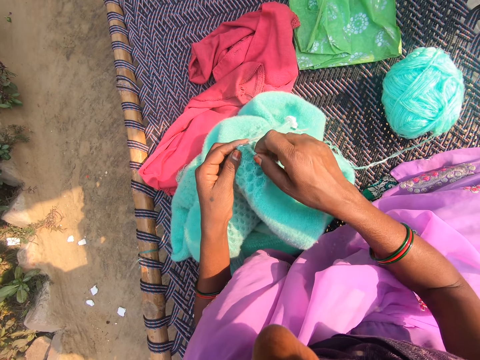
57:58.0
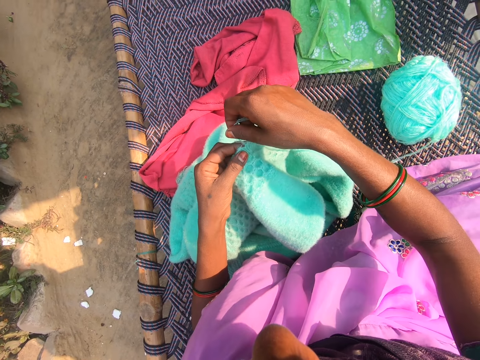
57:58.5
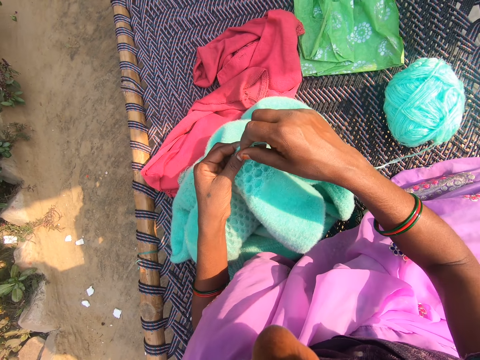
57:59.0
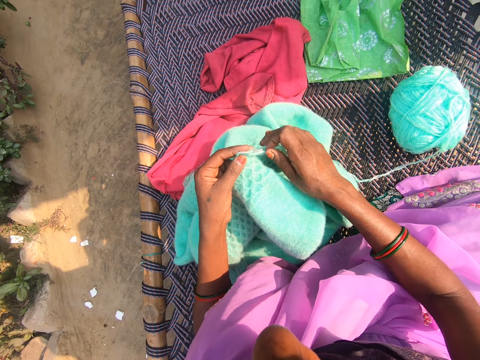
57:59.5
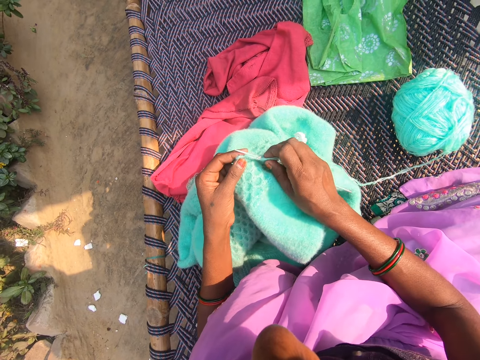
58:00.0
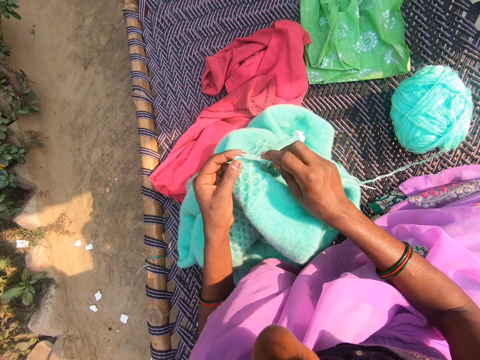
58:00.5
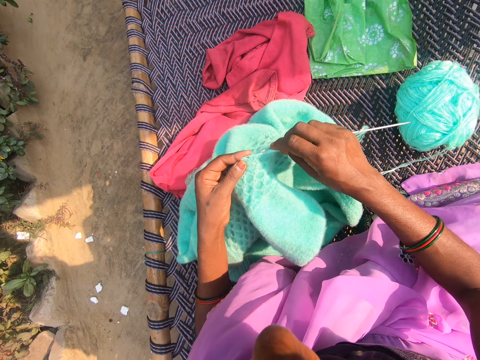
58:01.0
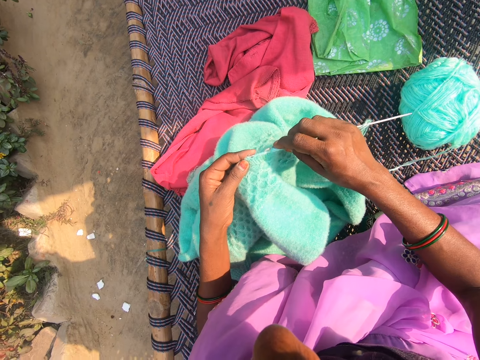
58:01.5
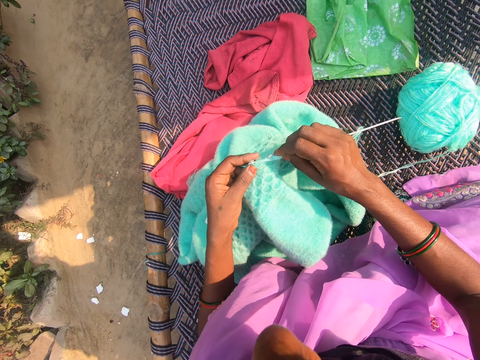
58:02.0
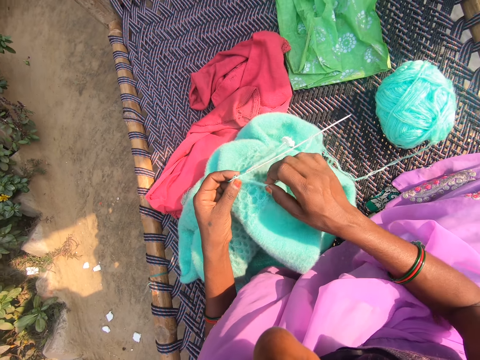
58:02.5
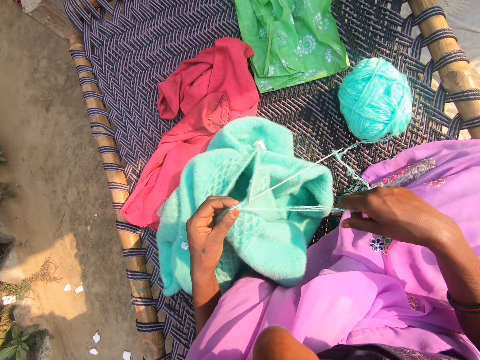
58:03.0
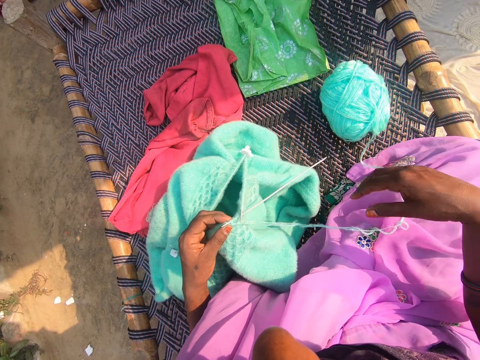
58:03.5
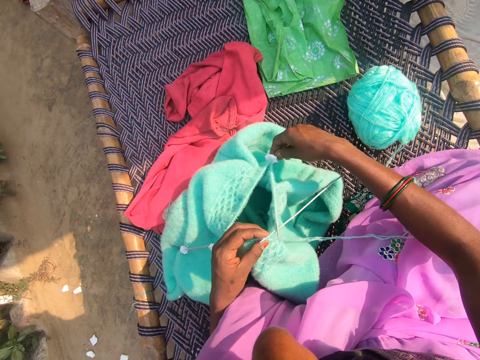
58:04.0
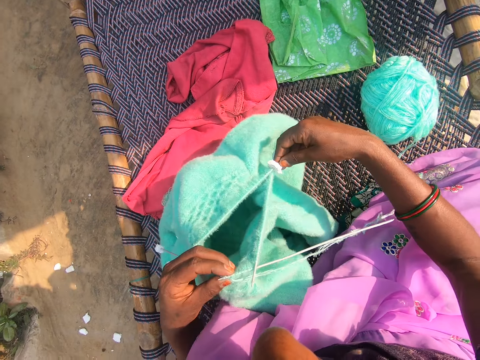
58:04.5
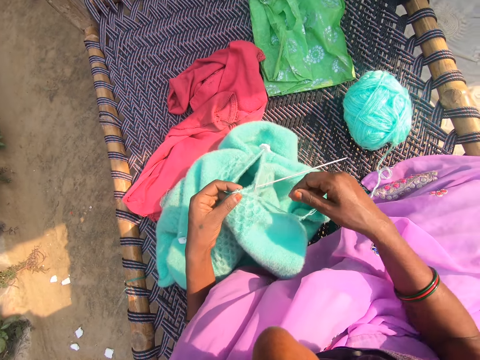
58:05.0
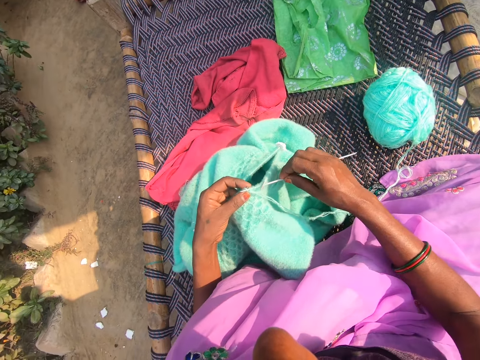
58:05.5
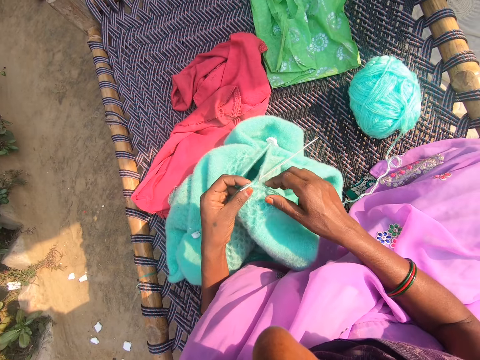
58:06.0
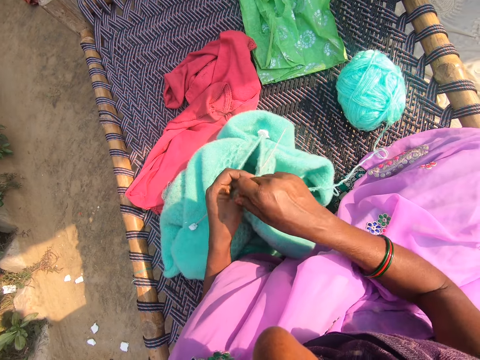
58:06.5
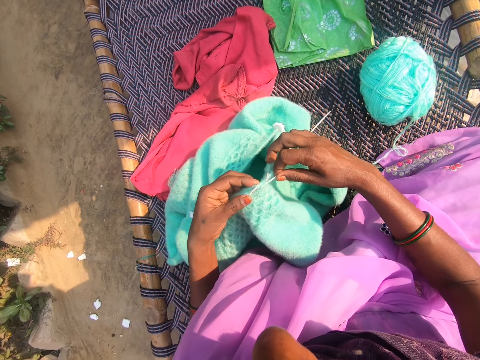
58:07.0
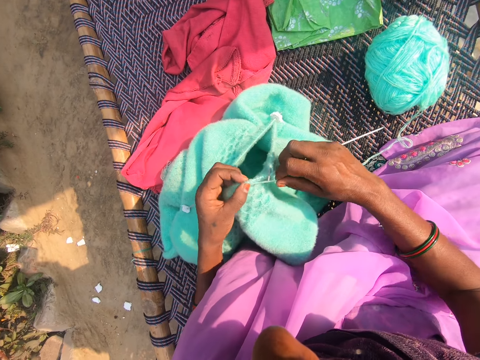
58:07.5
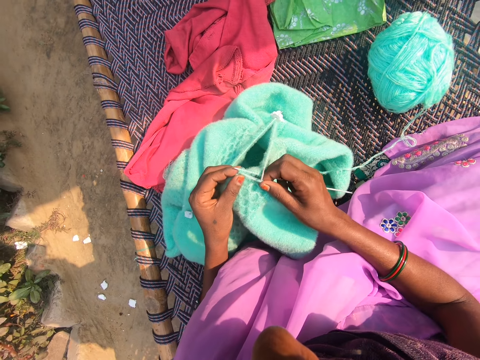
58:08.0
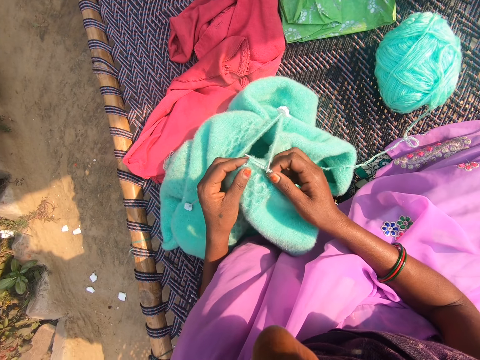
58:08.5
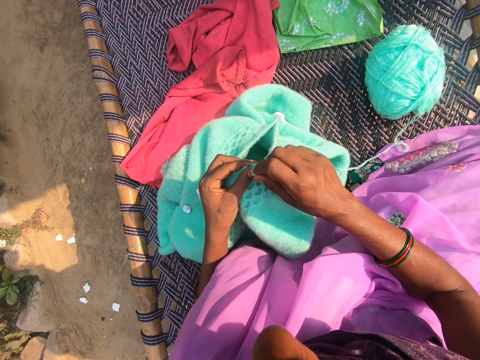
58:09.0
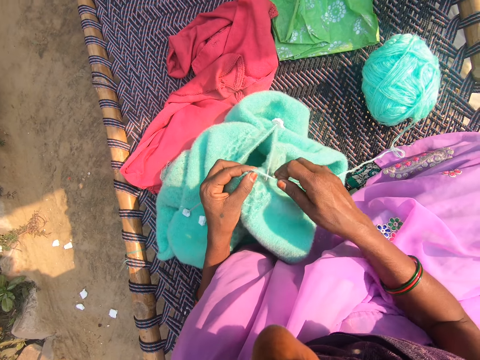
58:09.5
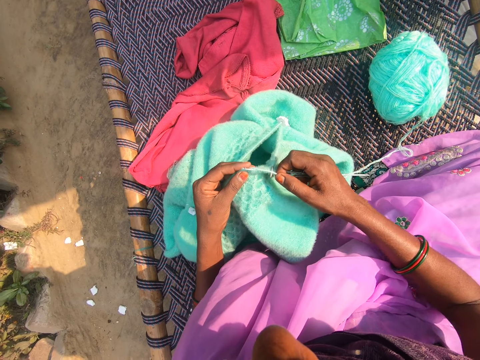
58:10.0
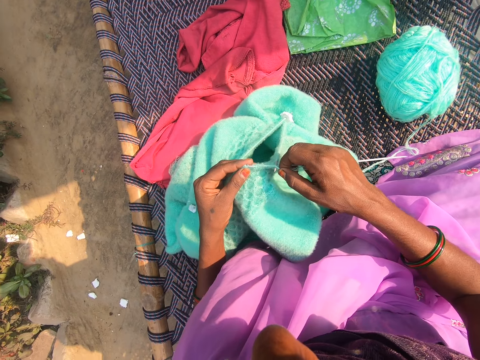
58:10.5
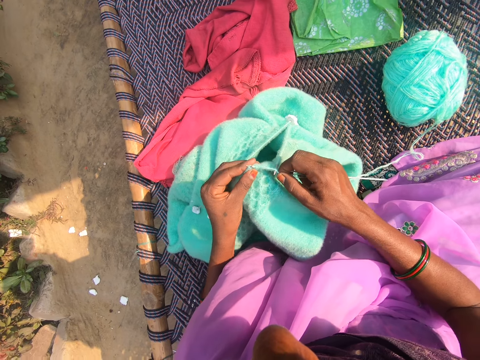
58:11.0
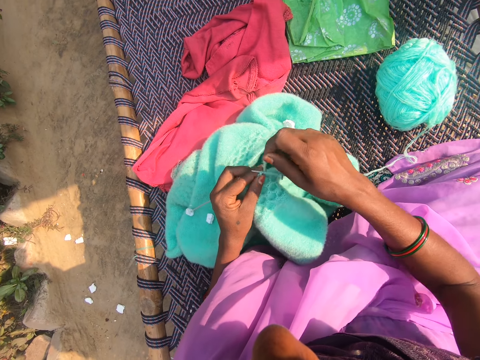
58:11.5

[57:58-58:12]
The camera wearer holds the thread. They sew the sweater. They straighten the sweater. They move the sweater. They hold the crochet. They roll the thread around the crochet. They sew the sweater. They roll the thread around the crochet. They sew the sweater.

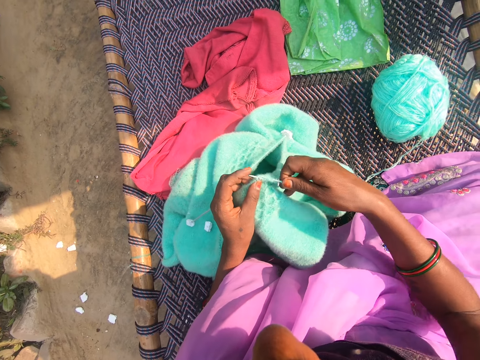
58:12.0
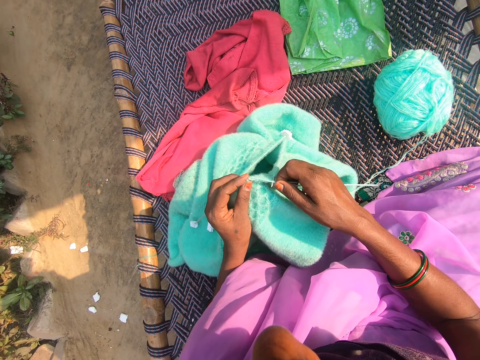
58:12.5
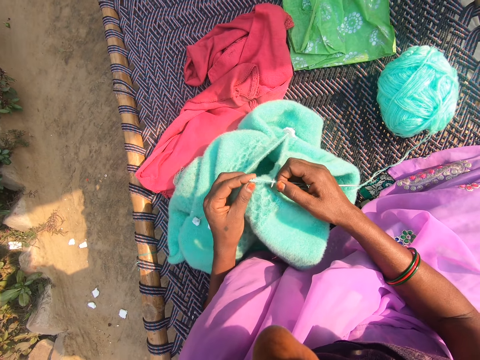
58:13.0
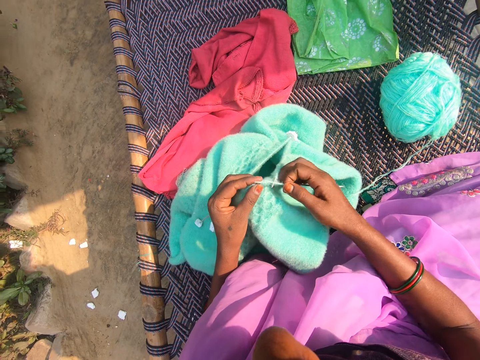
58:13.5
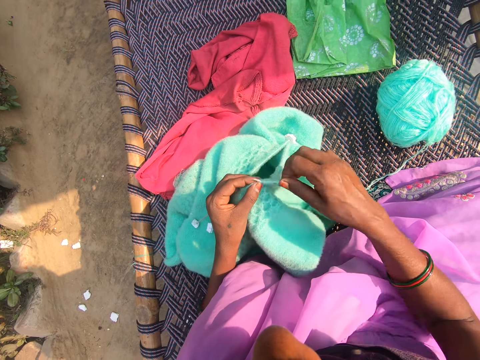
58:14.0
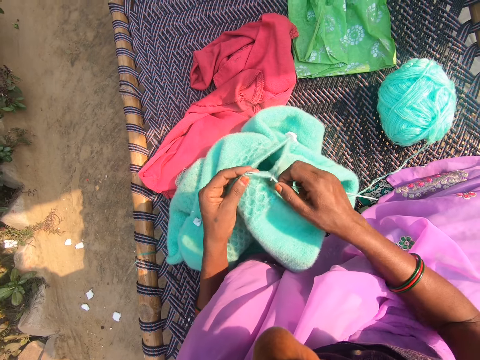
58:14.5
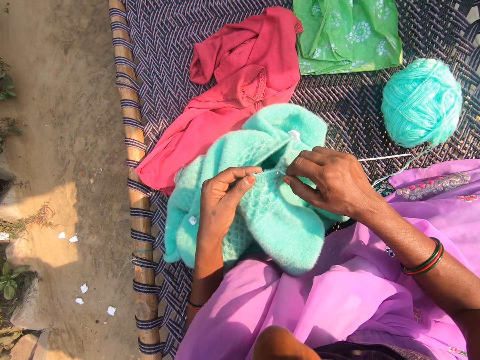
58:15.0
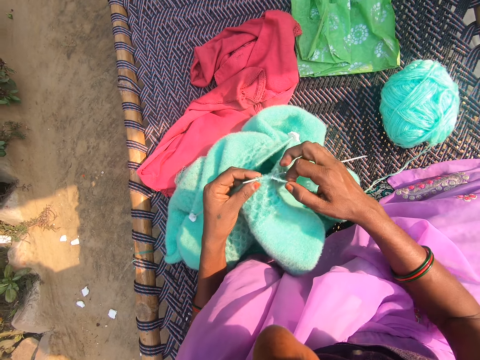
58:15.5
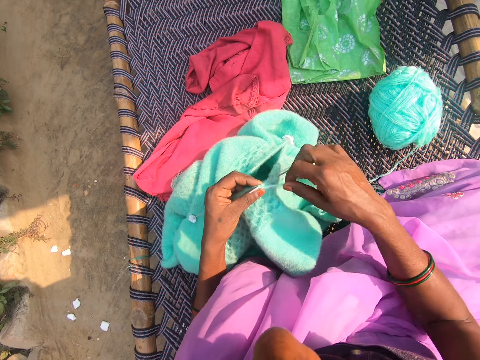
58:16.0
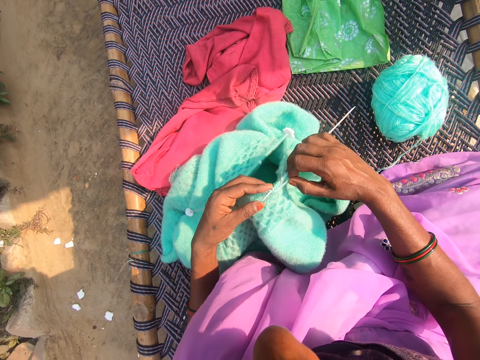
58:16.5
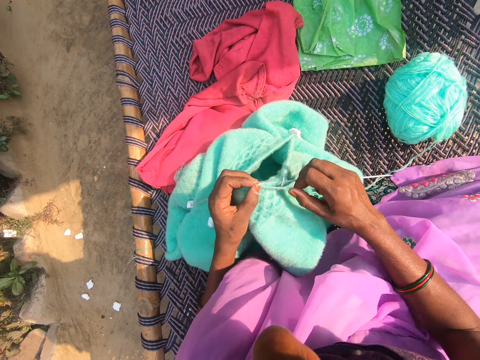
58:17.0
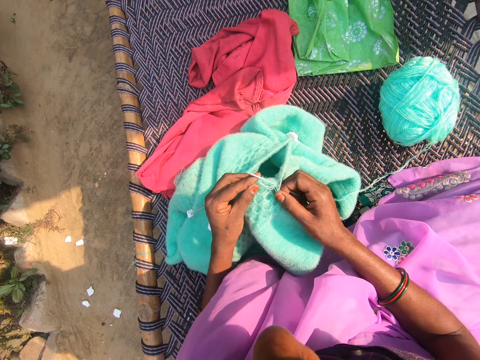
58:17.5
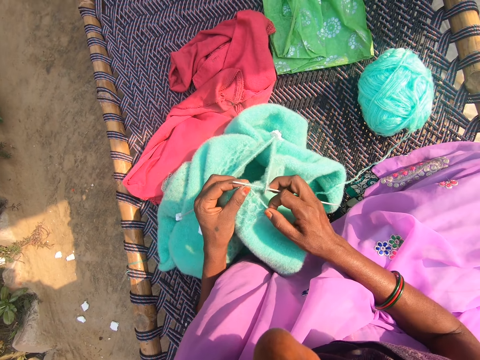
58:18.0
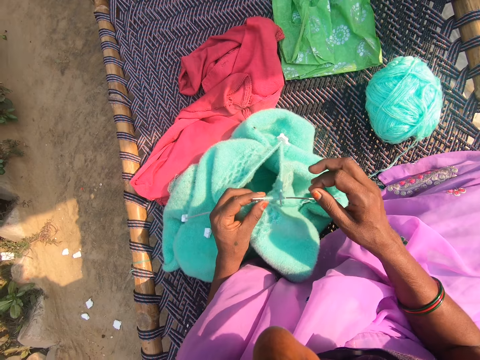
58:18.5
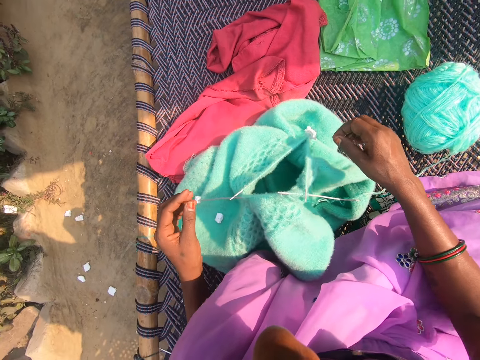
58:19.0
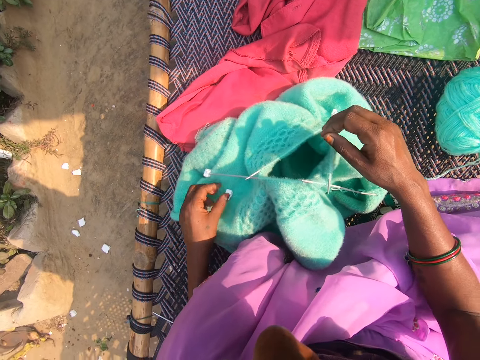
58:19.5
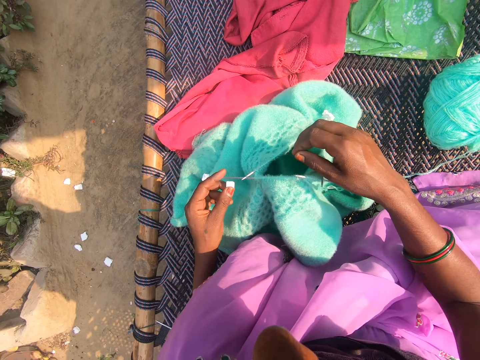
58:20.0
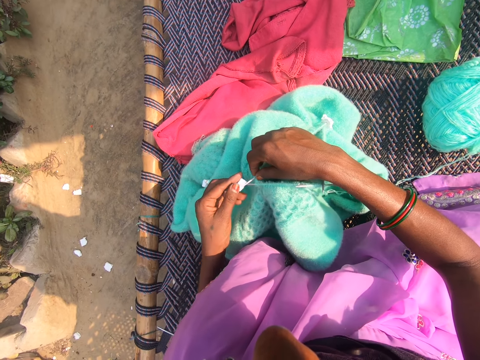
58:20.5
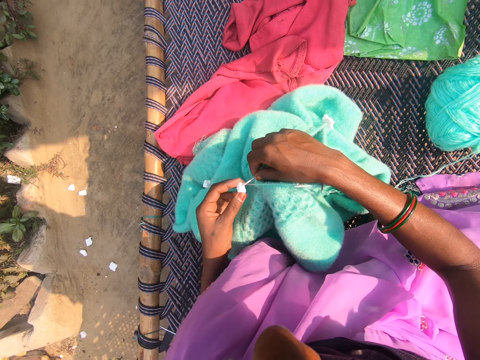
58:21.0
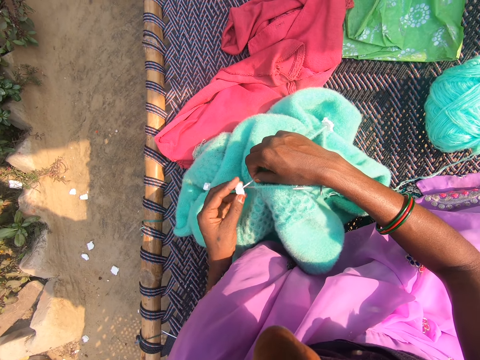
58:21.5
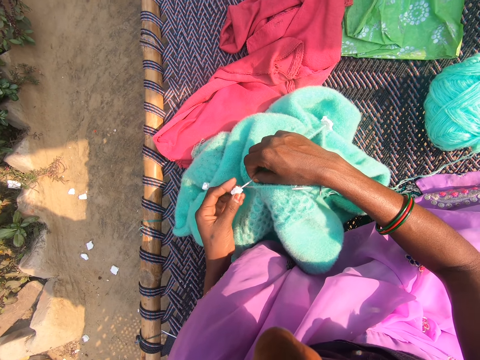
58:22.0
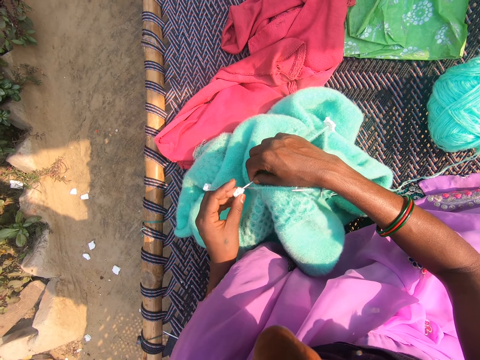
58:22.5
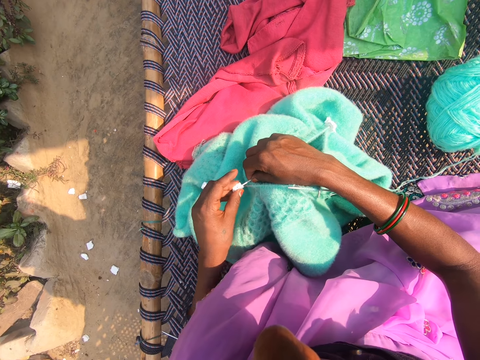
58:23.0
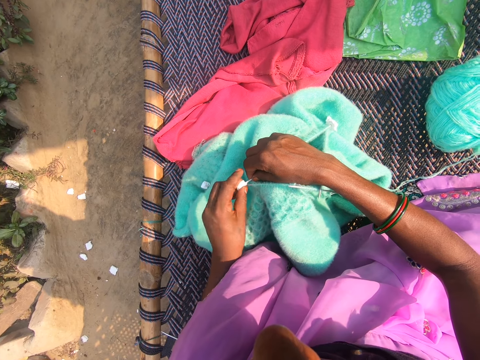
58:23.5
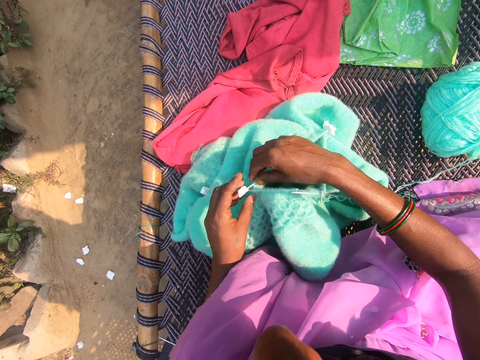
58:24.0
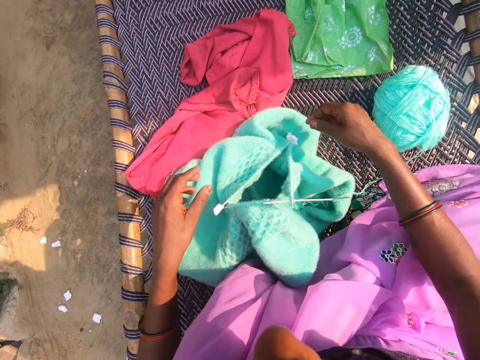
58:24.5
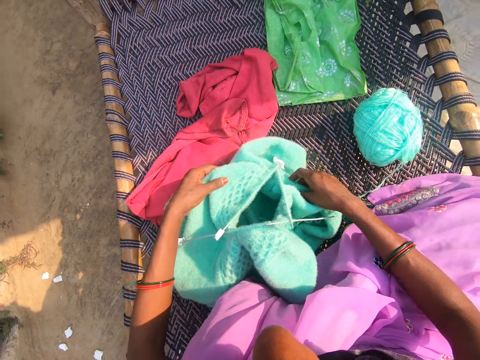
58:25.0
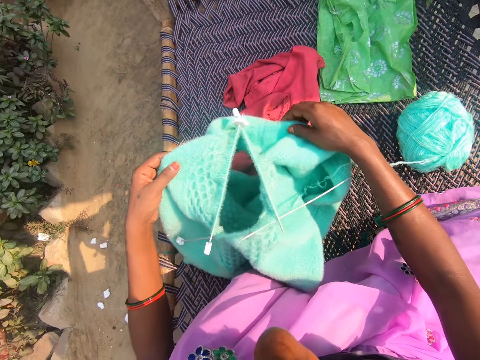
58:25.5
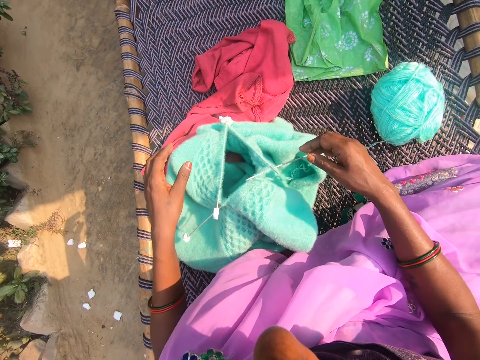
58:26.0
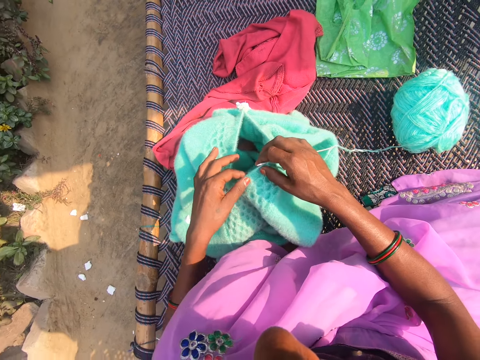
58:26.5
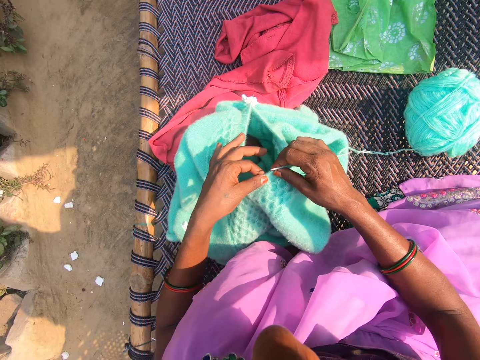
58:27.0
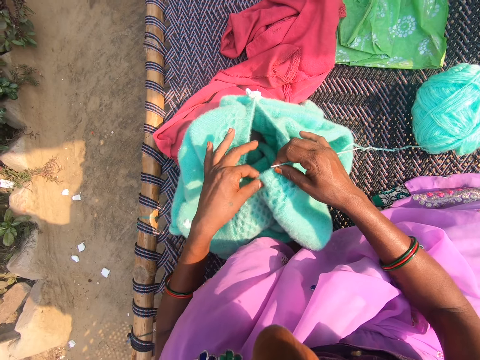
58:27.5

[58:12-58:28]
The camera wearer rolls the thread around the crochet. She sews the sweater. She rolls the thread around the crochet. She sews the sweater. She rolls the thread around the crochet. She sews the sweater. She moves the hands. She picks a needle protector from the knitted garment in her hand. She fixes the needle protector to the tip of a needle in her hand. She adjusts the knitted garment in her hand. She picks the sweater, puts the sweater on the woven seat, holds the sweater, and touches the sweater. She adjusts the thread on the needle in her hand.
